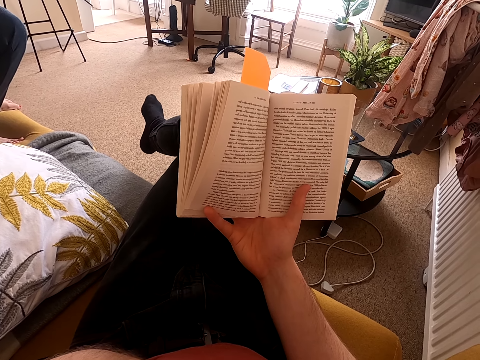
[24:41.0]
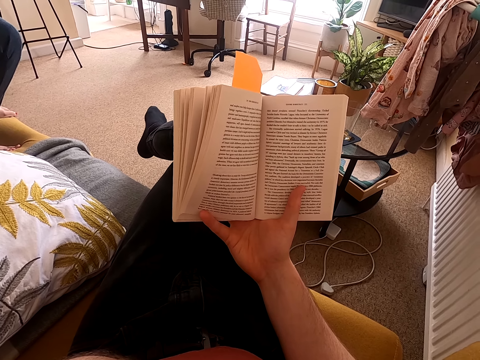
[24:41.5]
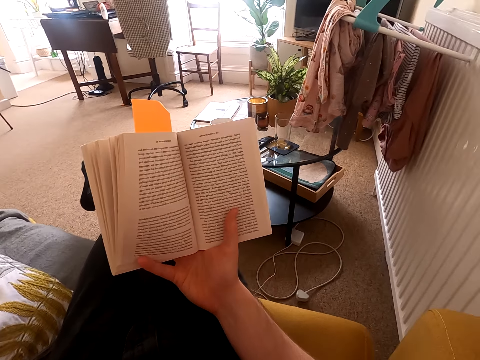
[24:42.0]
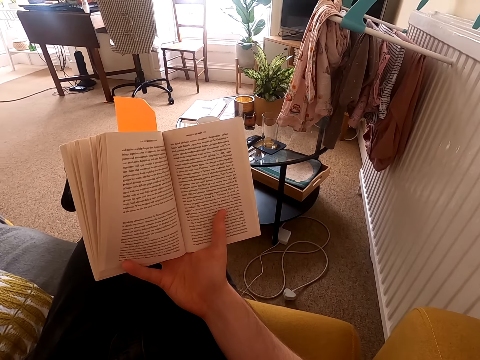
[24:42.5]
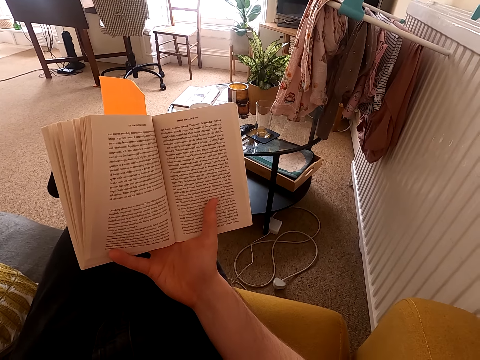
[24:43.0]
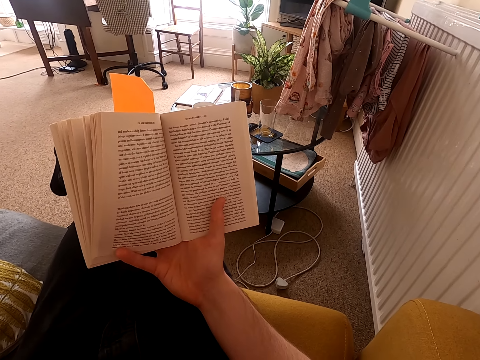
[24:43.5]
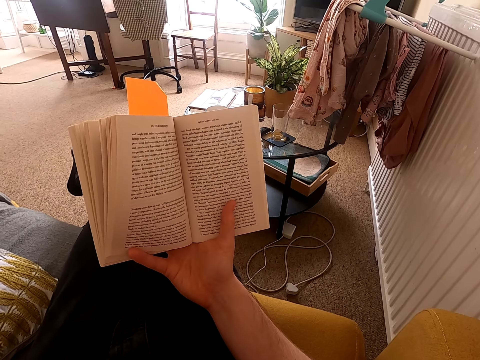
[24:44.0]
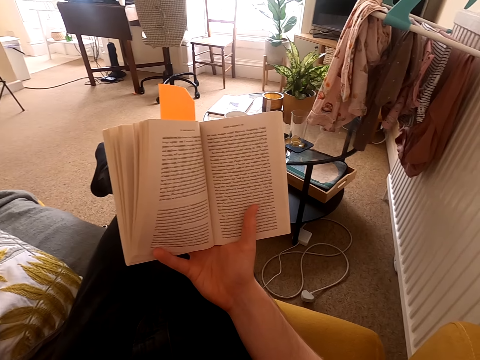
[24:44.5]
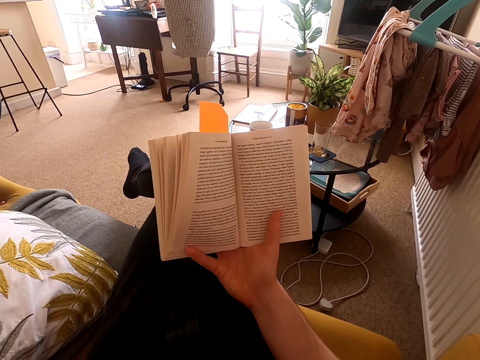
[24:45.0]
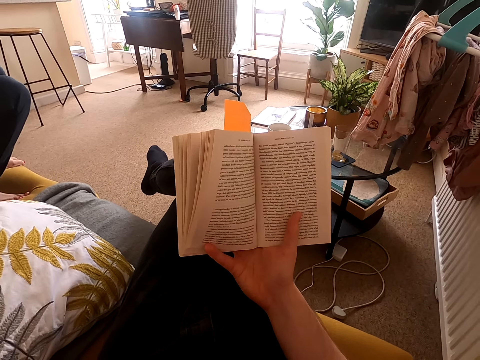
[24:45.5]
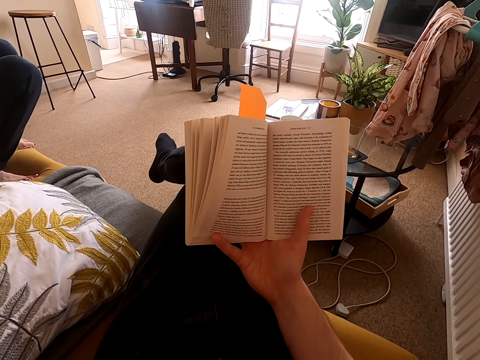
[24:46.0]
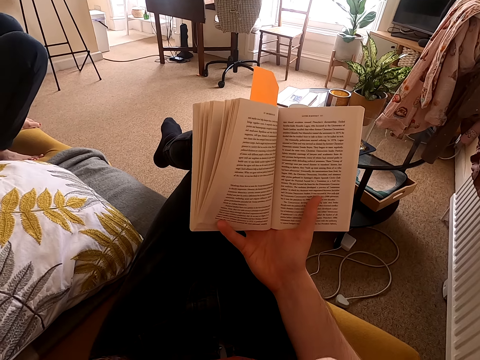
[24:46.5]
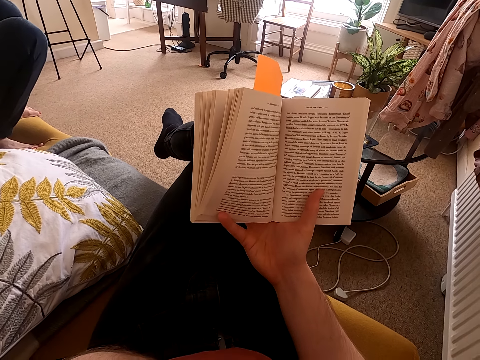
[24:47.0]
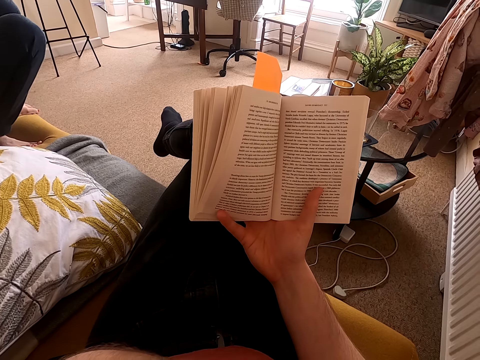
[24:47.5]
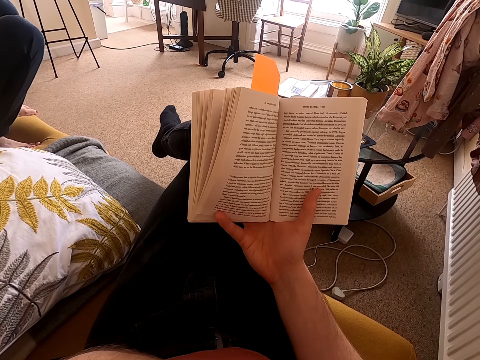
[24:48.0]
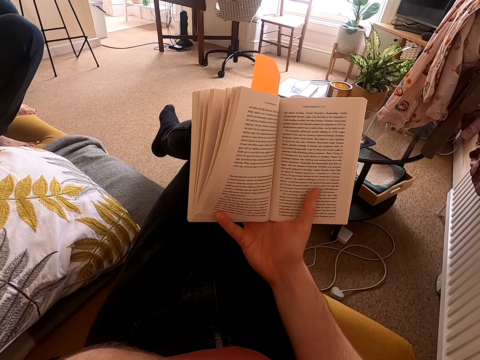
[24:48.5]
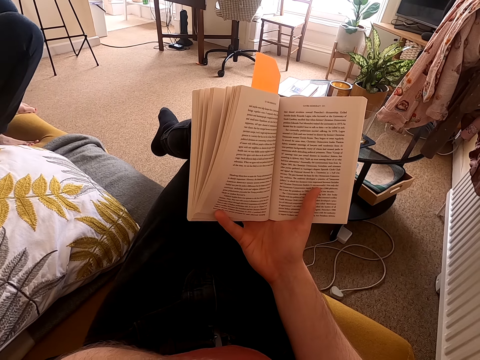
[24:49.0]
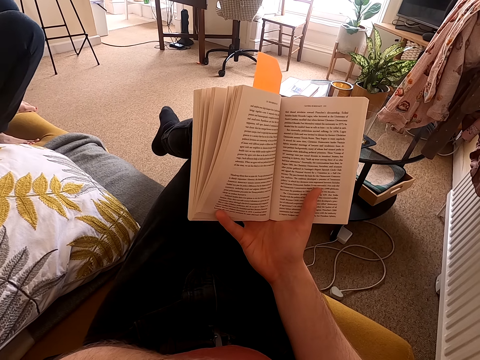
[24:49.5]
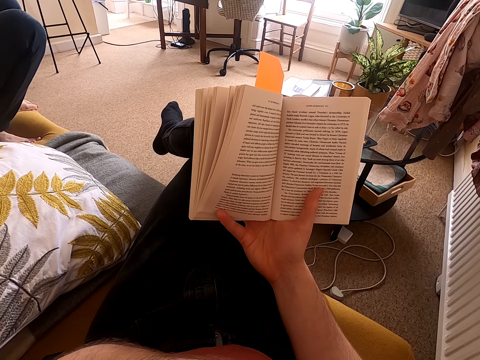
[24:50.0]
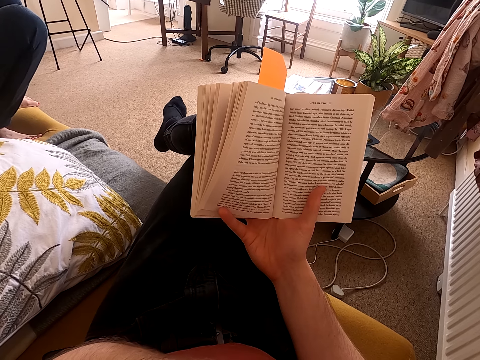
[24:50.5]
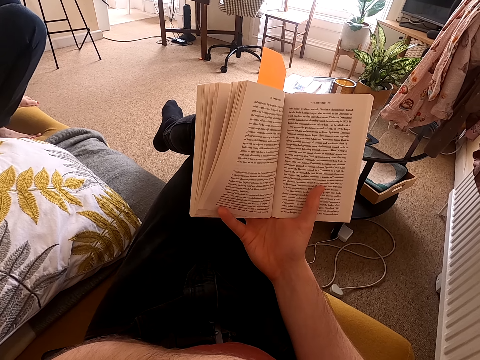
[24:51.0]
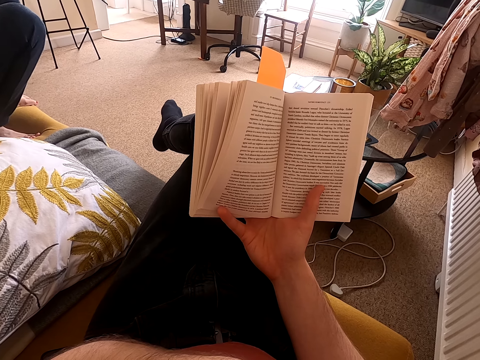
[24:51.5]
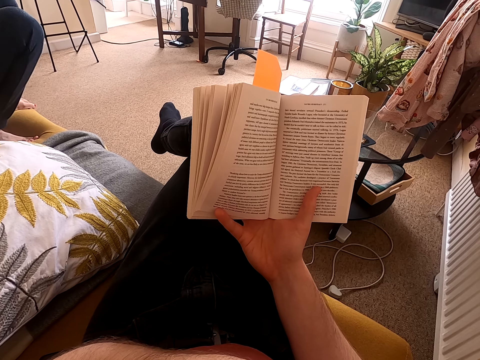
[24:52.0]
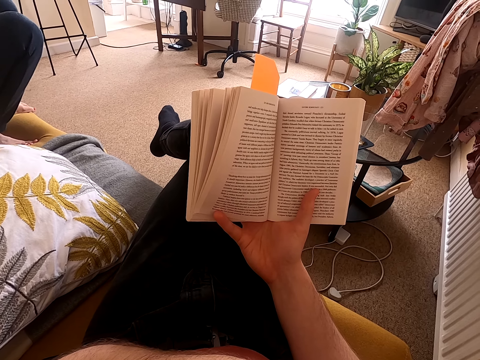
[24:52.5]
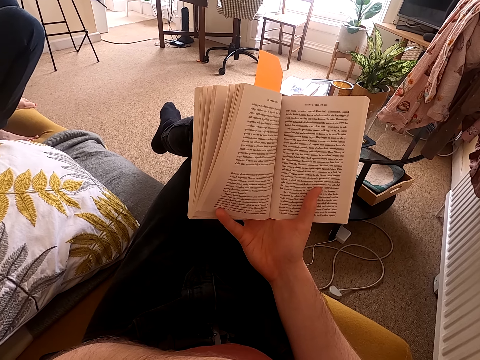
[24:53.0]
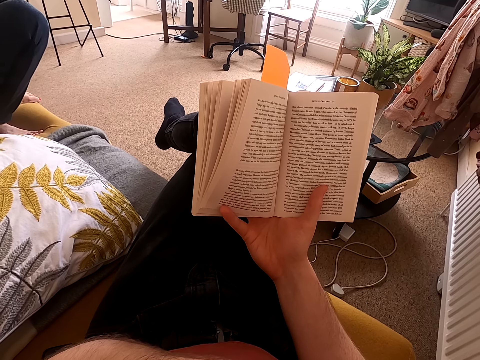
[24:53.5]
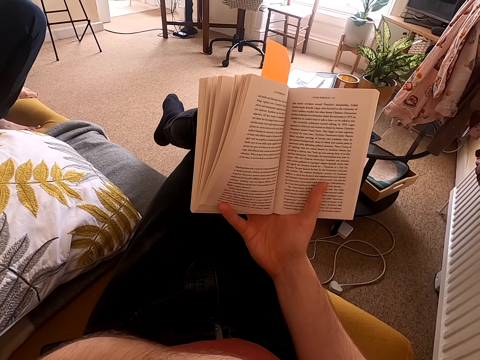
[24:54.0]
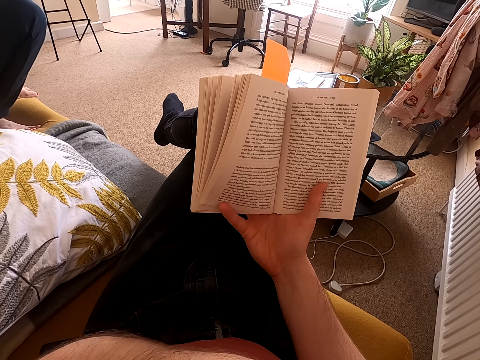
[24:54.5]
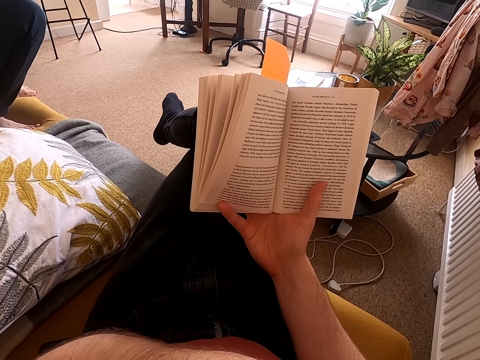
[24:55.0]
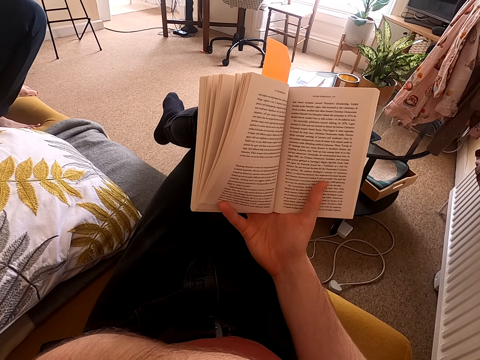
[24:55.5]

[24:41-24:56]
The camera wearer looks around a room. They read a book.

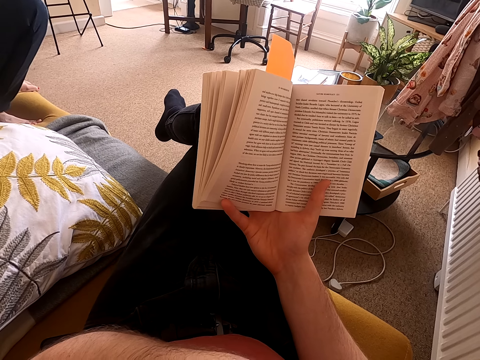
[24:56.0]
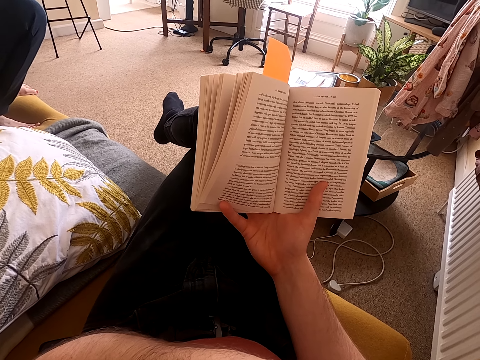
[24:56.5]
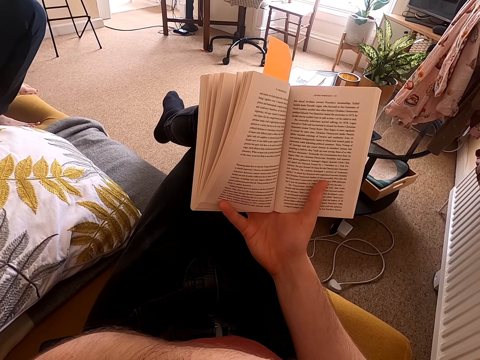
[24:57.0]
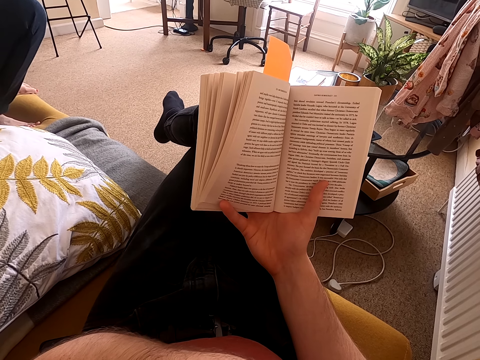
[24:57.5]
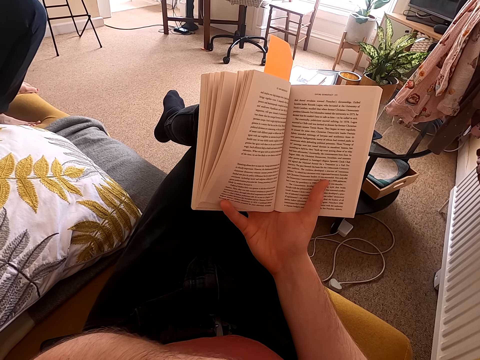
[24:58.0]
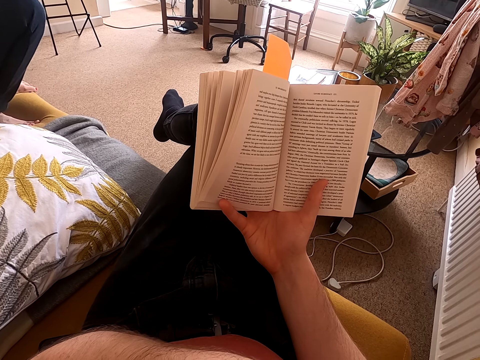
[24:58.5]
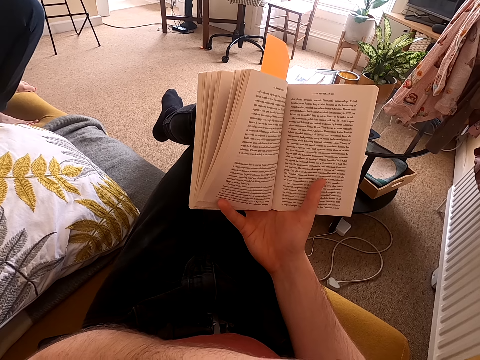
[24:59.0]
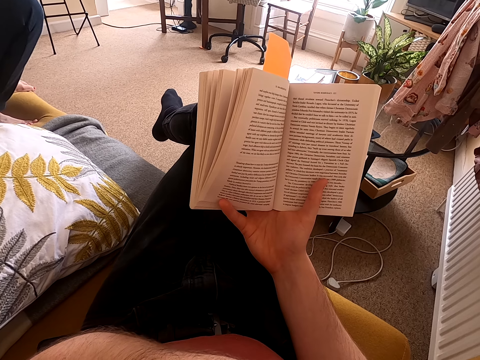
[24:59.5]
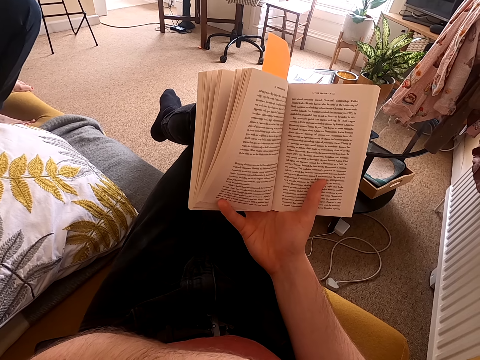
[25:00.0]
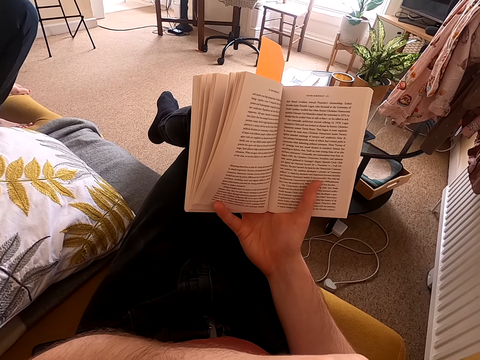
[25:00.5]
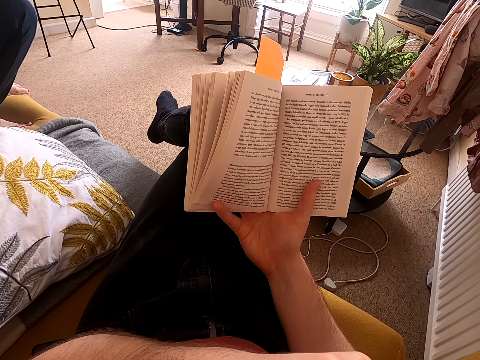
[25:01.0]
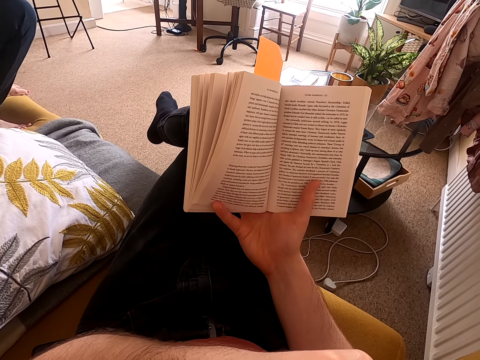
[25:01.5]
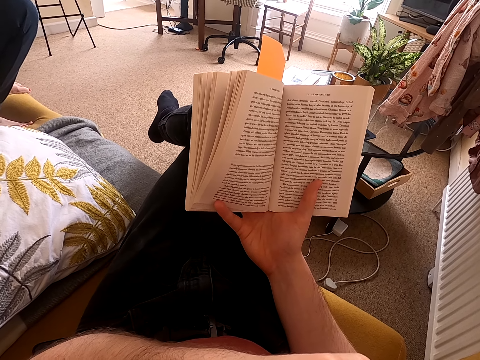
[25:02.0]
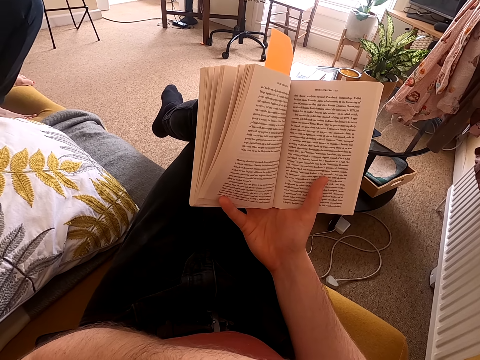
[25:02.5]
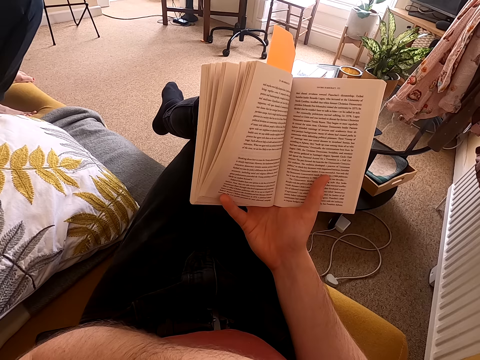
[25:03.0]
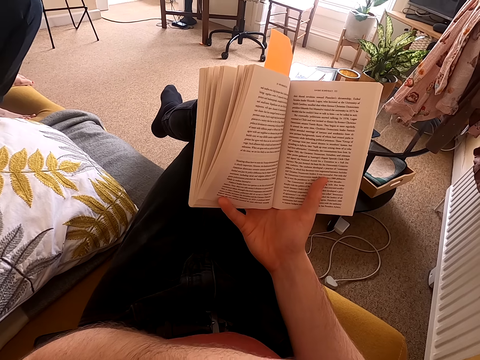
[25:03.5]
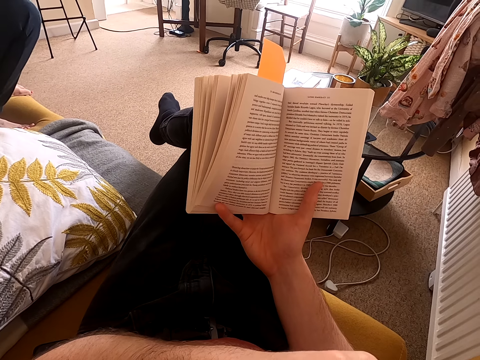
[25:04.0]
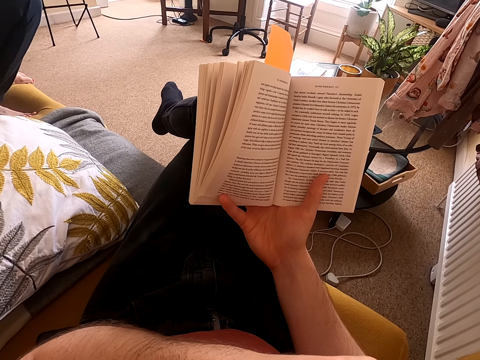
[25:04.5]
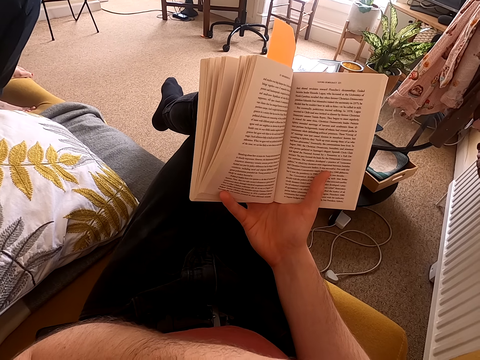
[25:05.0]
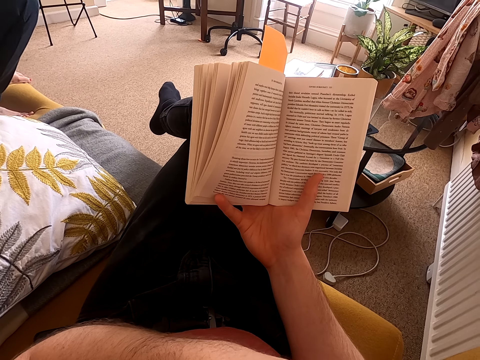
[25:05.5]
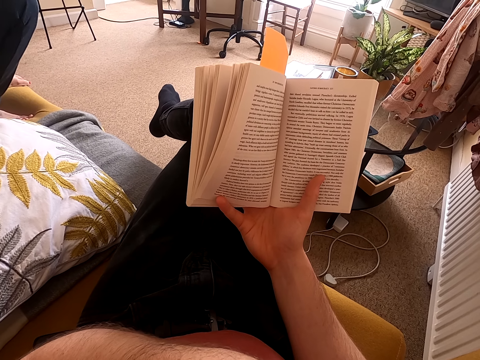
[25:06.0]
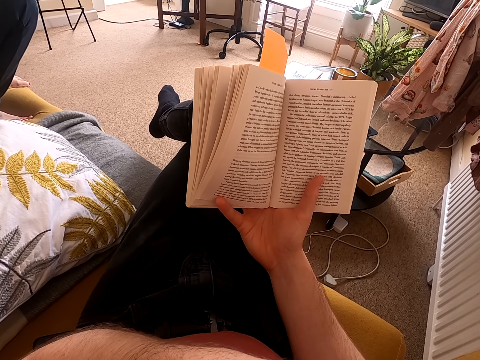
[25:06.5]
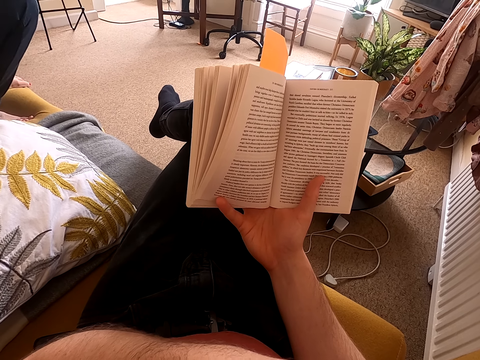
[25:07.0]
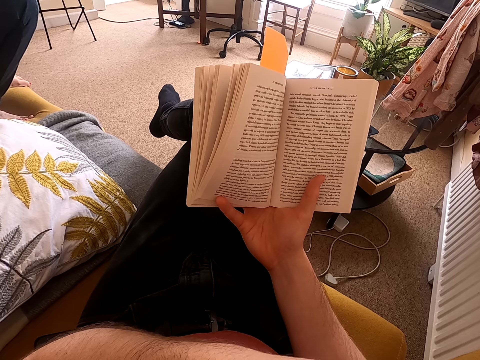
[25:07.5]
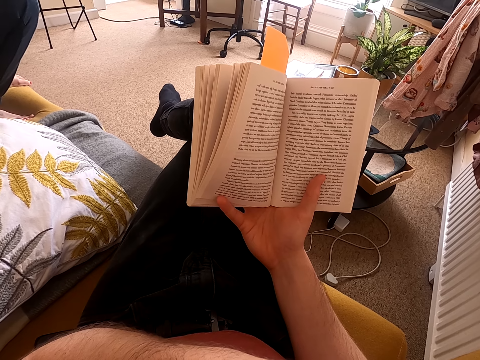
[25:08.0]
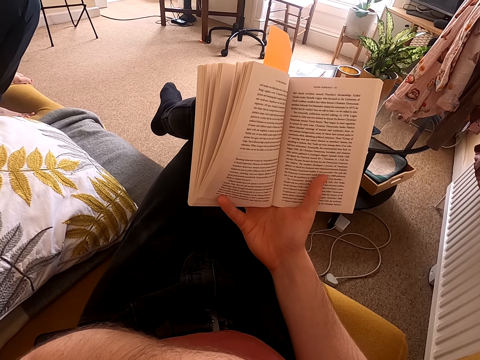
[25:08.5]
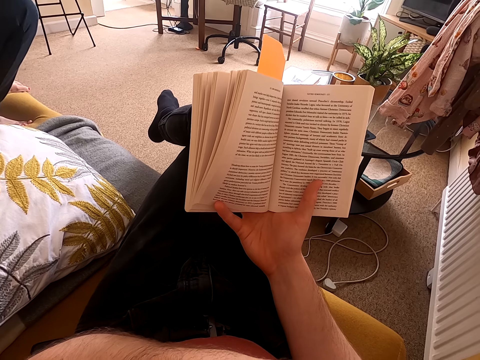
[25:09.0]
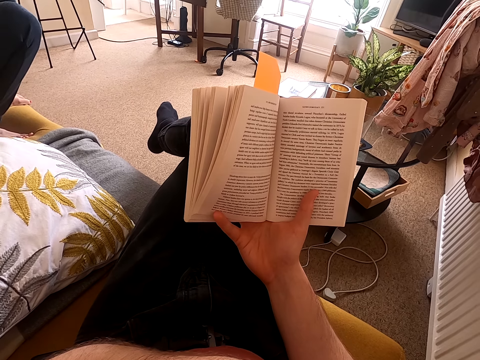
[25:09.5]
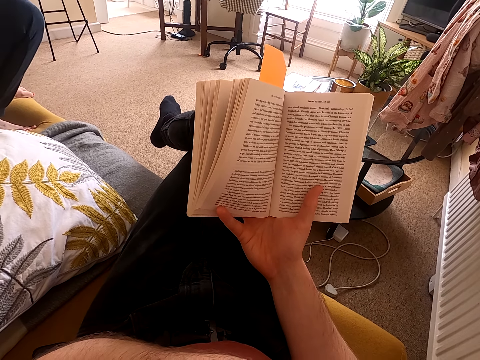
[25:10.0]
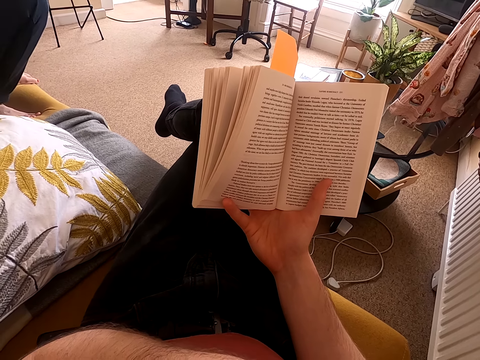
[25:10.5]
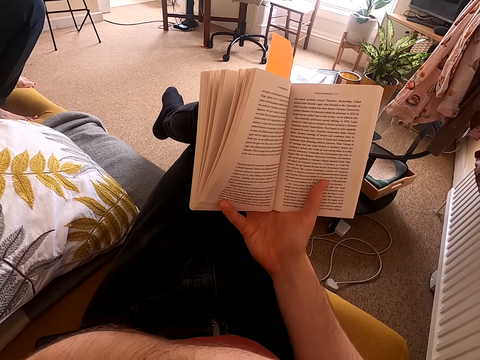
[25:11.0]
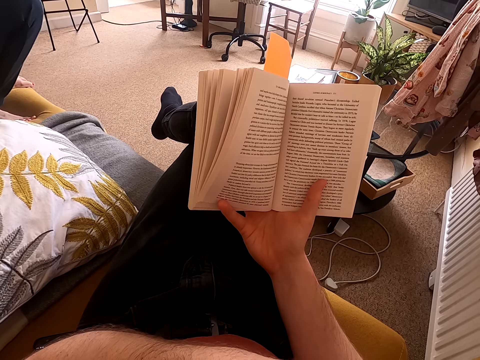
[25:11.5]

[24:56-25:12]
The camera wearer moves his hand on his lap. He reads a book.
